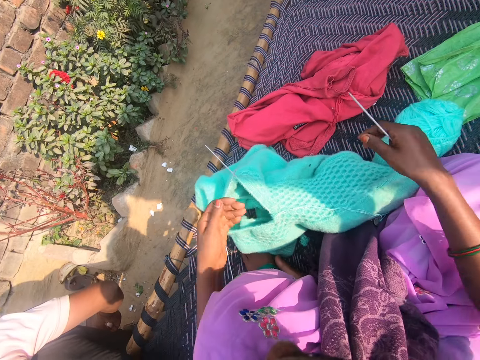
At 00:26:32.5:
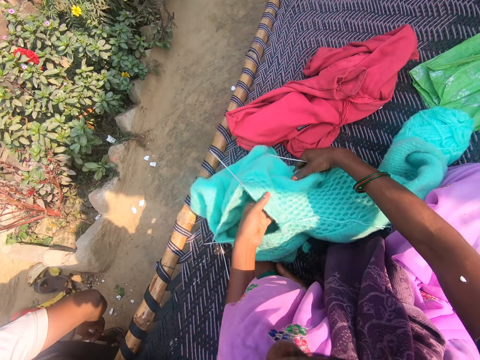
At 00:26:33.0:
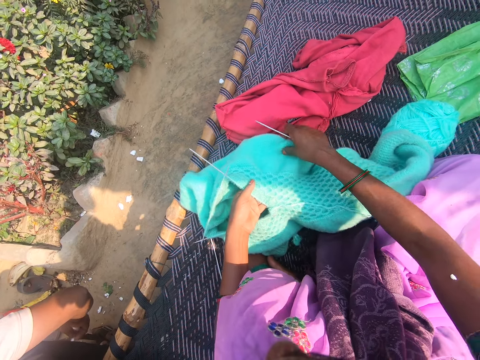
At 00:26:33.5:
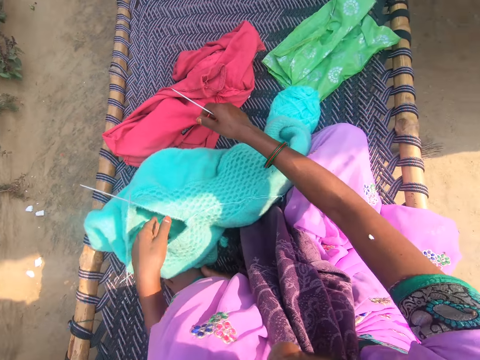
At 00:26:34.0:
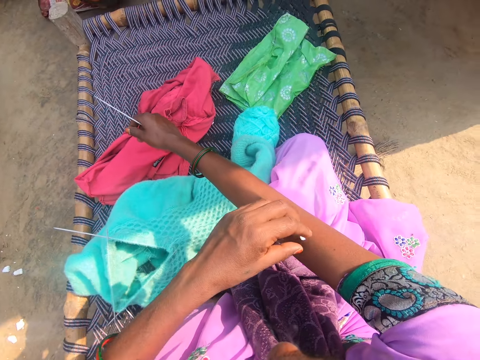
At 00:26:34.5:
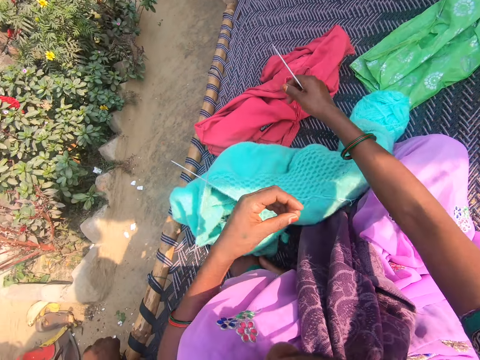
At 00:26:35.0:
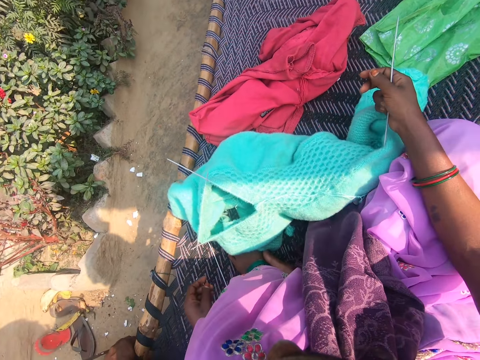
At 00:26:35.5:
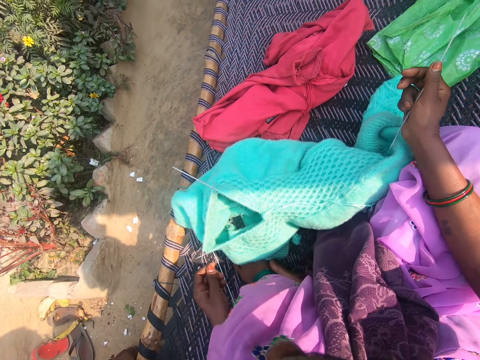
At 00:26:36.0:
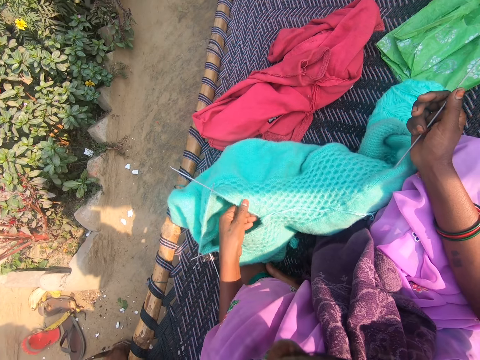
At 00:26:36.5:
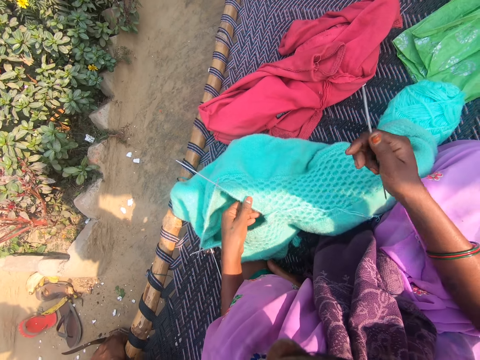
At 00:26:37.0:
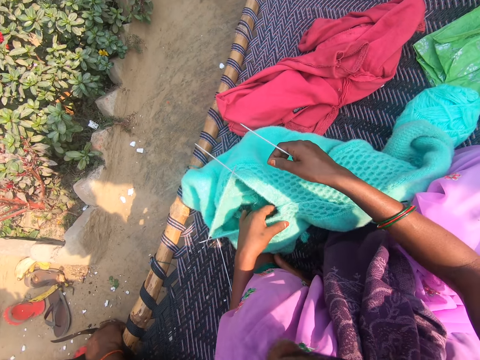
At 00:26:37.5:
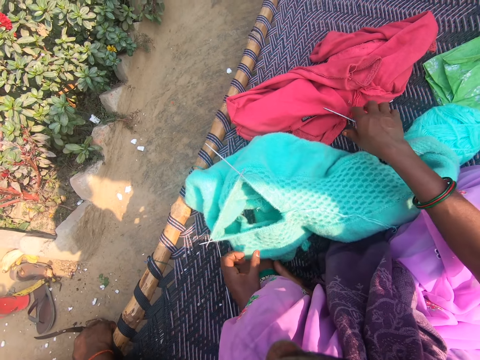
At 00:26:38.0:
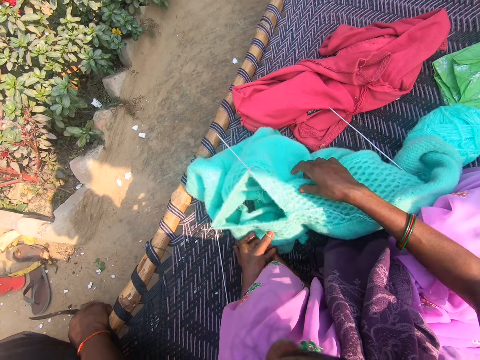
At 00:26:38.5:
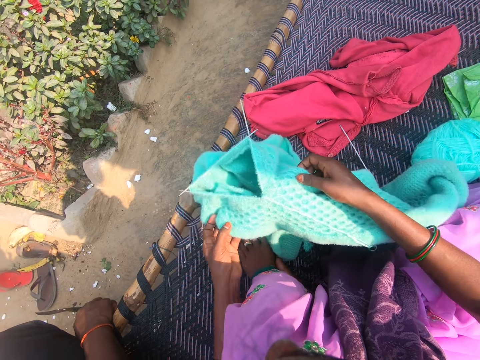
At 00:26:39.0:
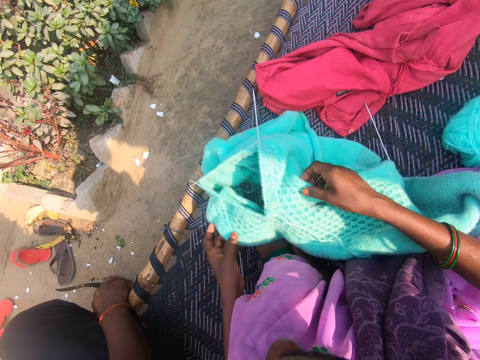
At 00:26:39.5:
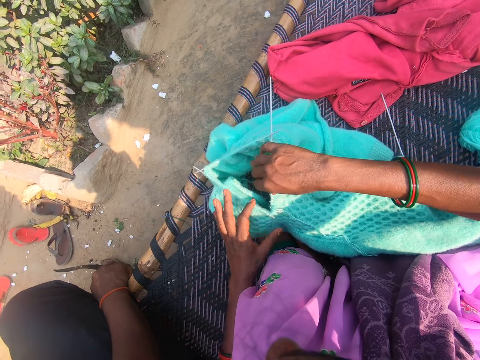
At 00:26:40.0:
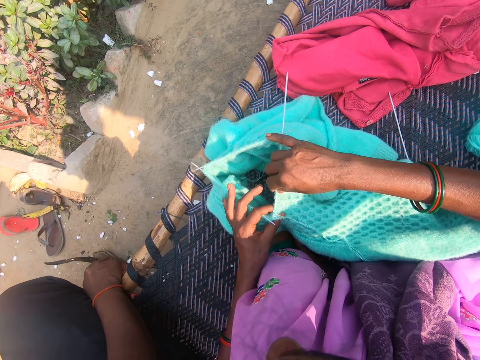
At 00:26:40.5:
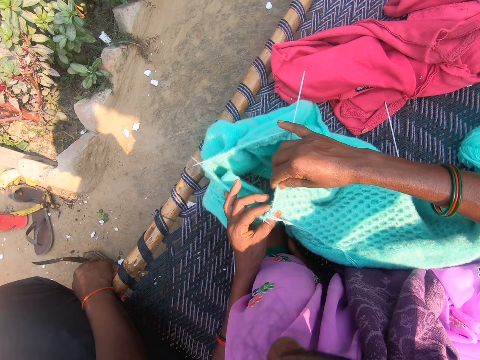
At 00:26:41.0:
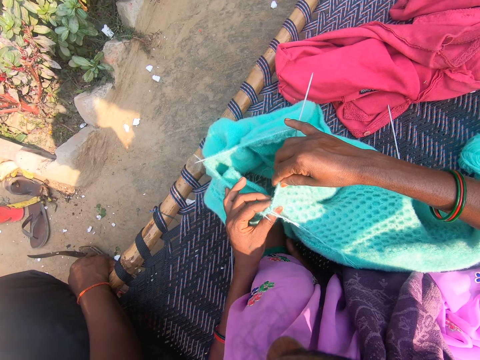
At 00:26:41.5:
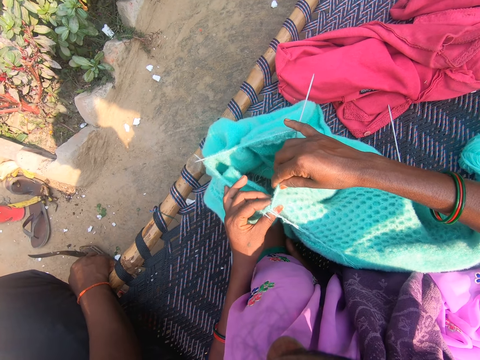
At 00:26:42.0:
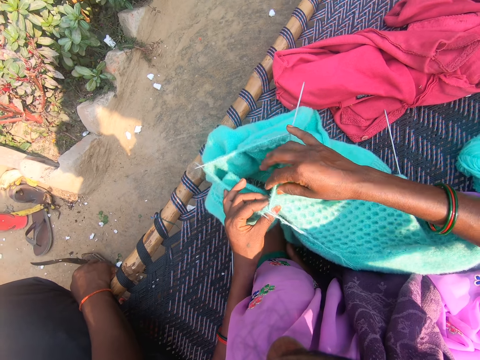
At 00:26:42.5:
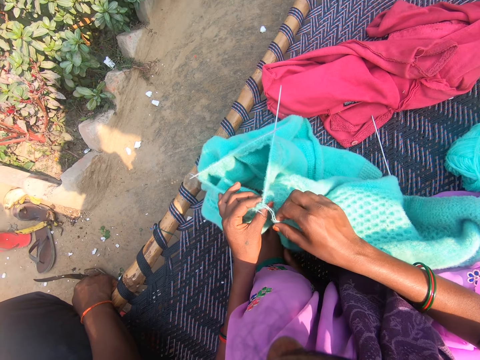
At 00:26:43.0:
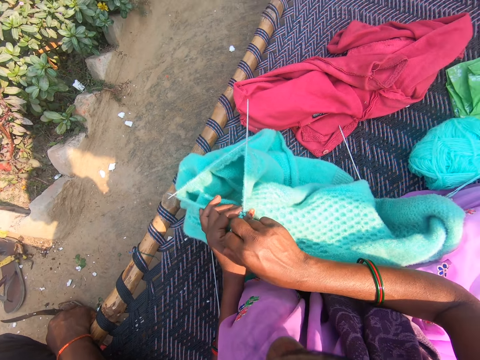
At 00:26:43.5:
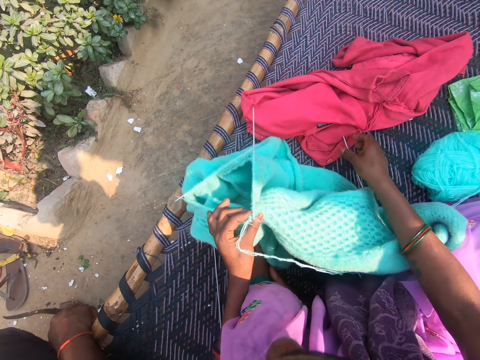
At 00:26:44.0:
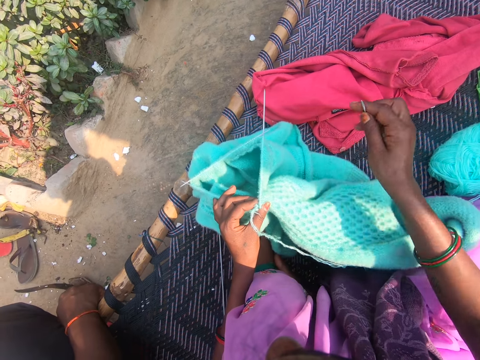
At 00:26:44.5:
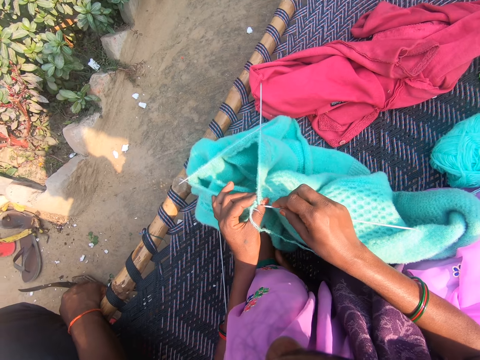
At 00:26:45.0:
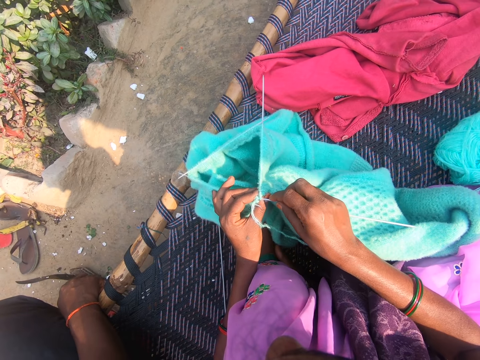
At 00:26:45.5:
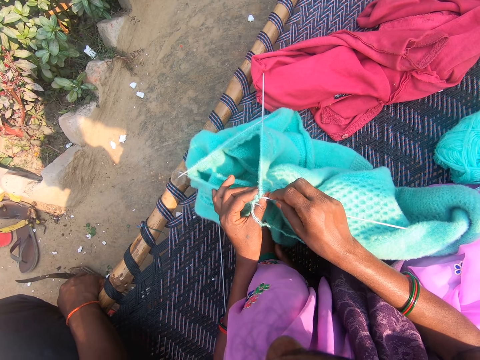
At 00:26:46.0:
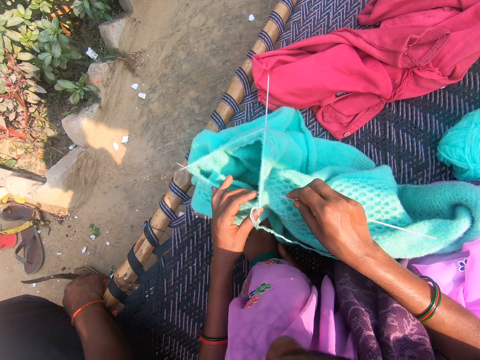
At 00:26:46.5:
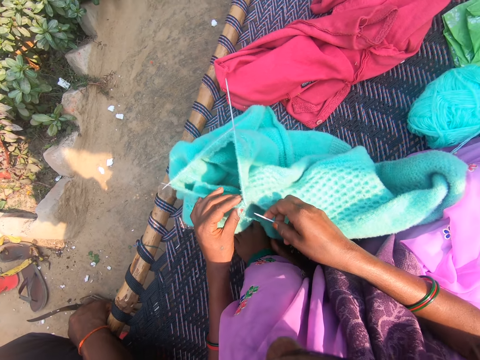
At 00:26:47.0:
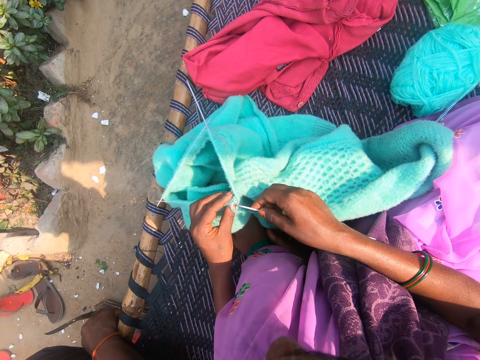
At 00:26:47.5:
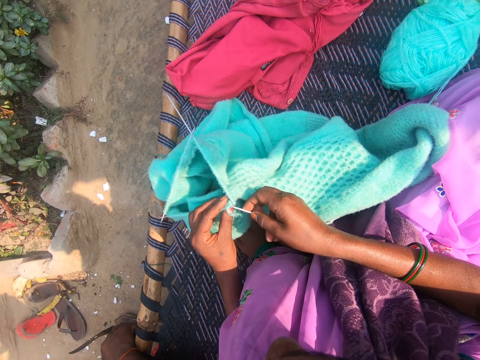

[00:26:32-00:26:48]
The camera wearer touches an arm. They hold the crochet. They drop a needle. They hold the crochet. They knit the crochet. They take the needle. They knit the crochet.

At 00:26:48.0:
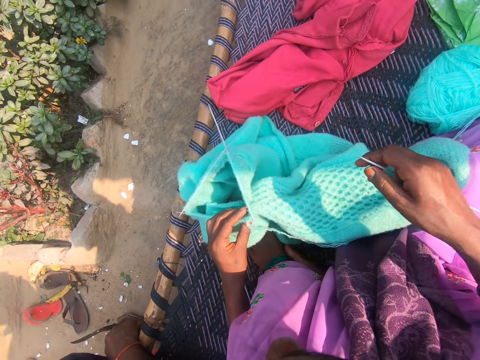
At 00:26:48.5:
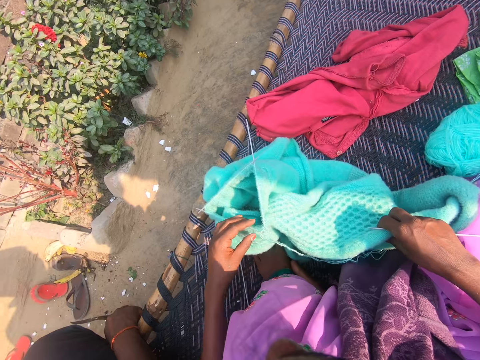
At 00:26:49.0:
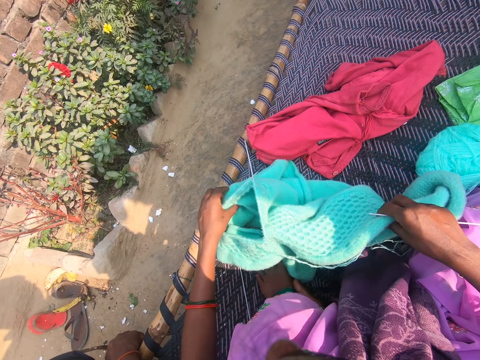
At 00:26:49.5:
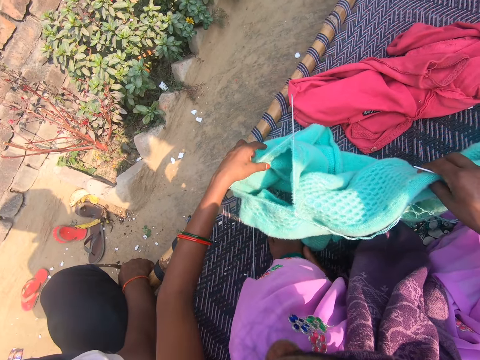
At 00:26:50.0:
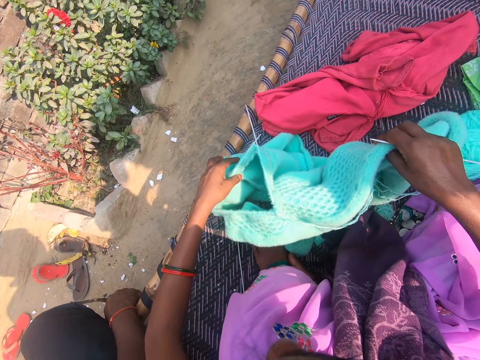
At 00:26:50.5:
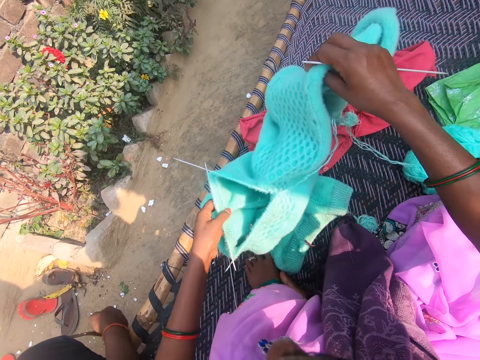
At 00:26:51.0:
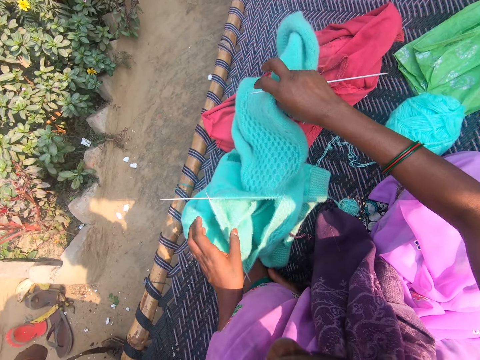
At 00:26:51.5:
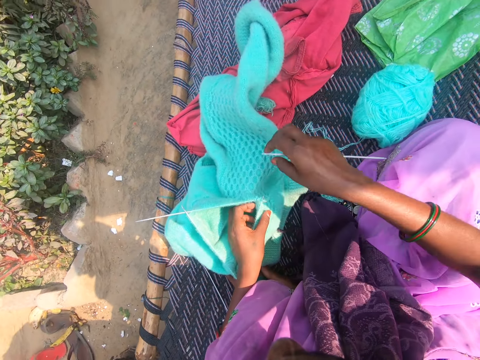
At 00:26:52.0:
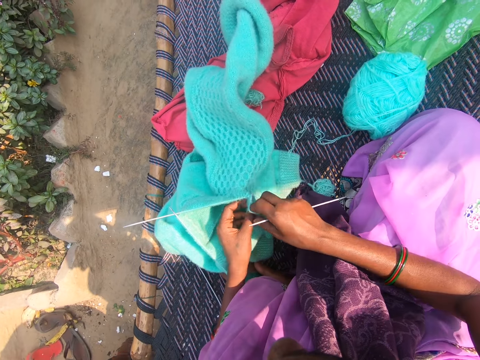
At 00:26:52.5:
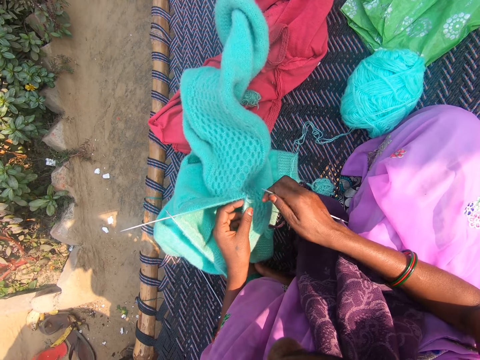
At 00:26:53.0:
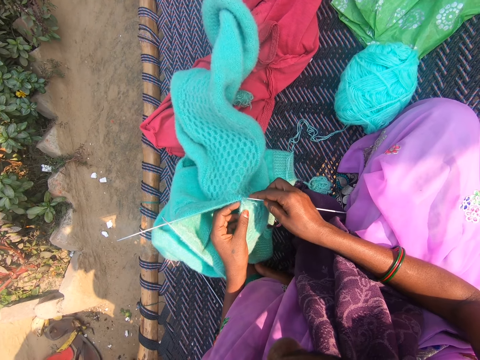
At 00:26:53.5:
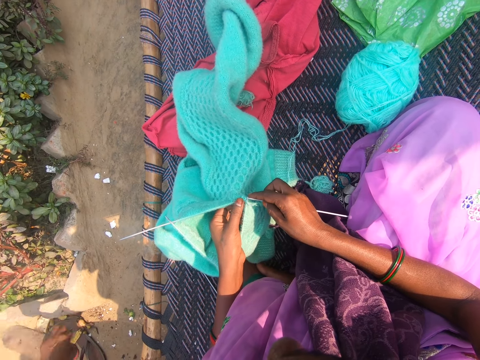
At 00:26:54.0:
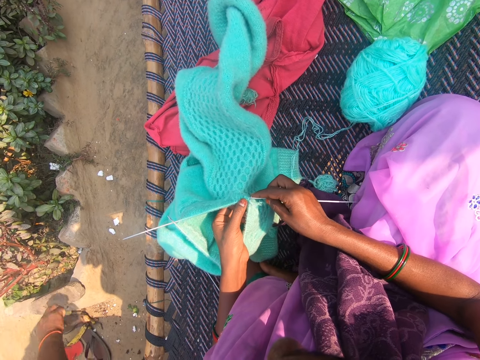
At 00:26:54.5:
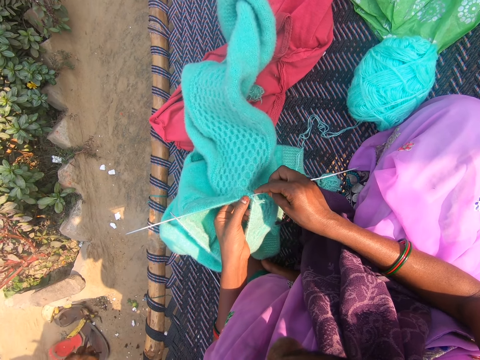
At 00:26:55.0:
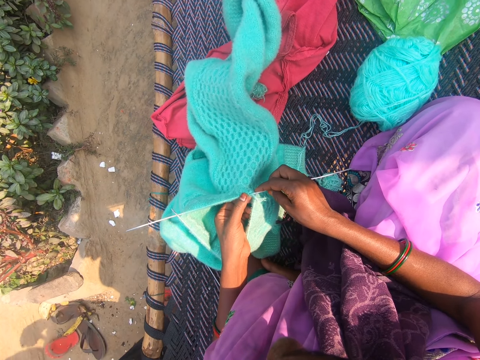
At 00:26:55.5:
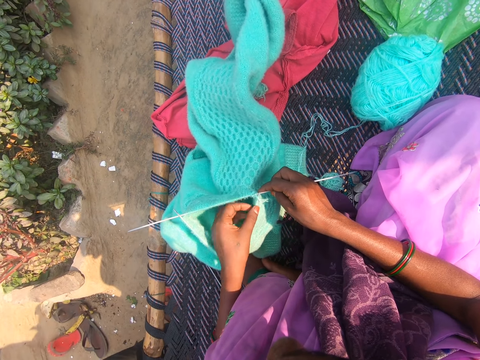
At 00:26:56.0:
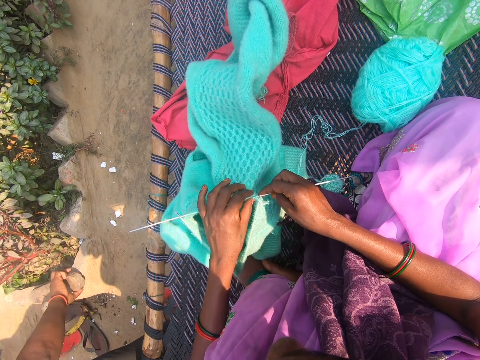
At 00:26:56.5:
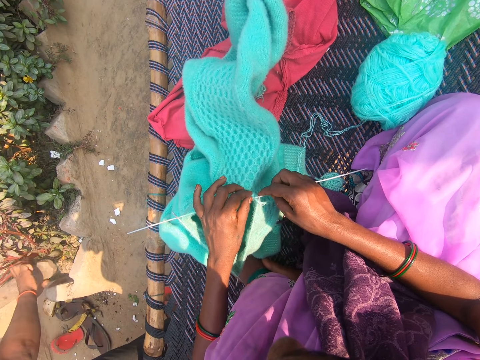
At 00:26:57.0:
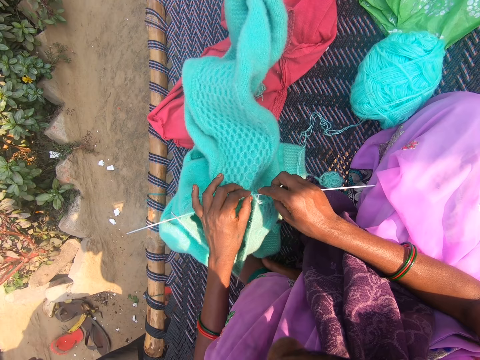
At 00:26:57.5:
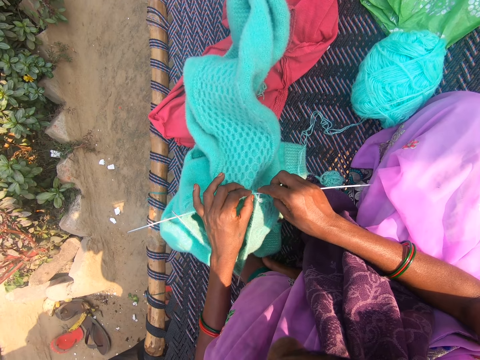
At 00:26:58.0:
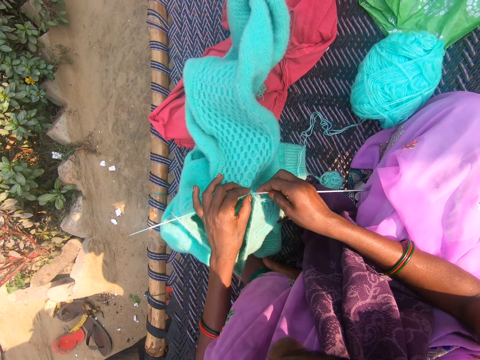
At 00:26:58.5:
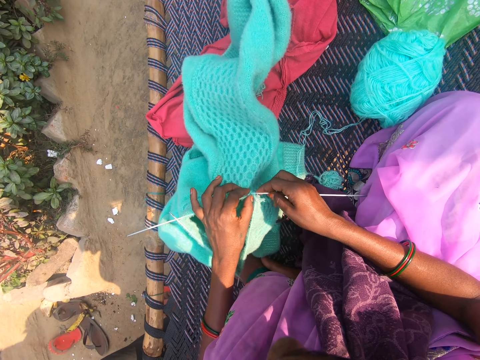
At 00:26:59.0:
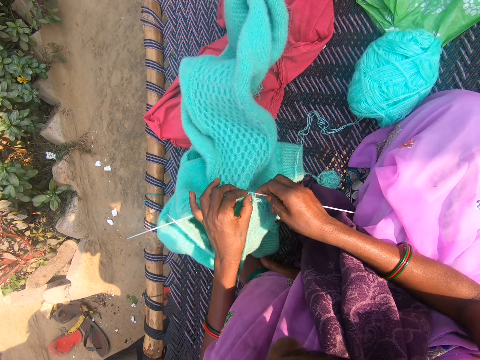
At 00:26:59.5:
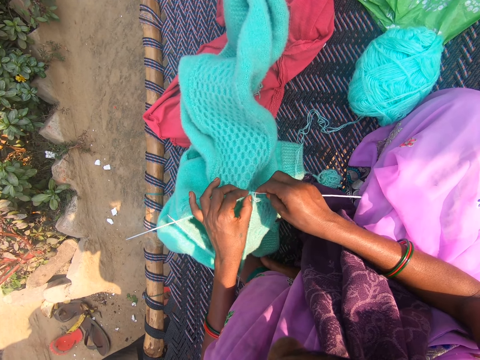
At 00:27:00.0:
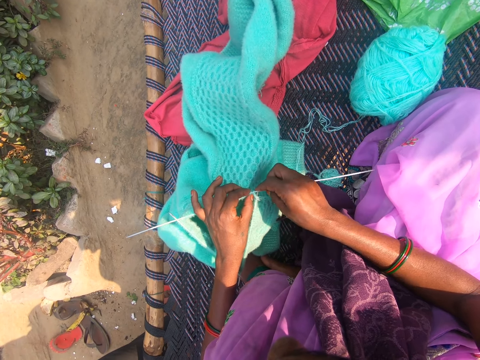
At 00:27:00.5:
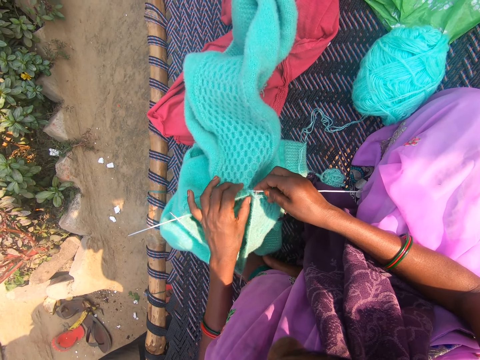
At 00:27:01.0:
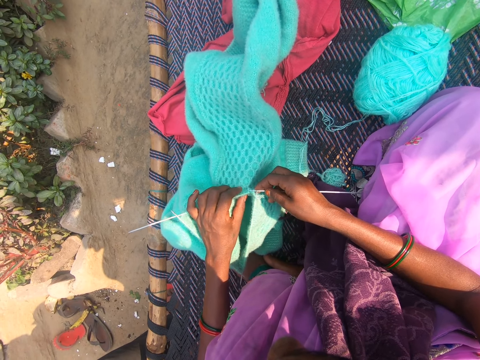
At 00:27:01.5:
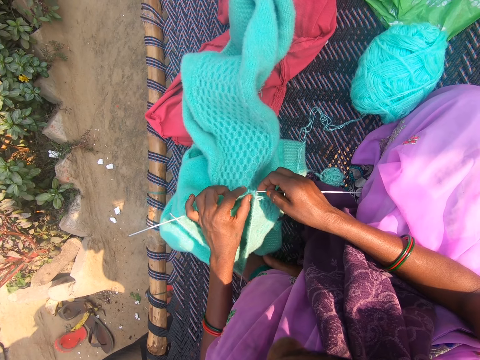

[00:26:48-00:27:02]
The camera wearer adjusts the crochet. They knit the yarn with the knitting needles. They put the knitting needle through the holes of the woolen fabric. A man plays beside the camera wearer. The man converses.
